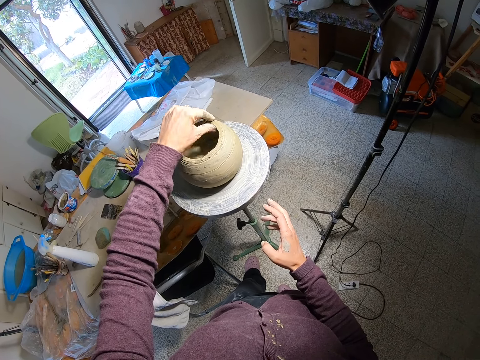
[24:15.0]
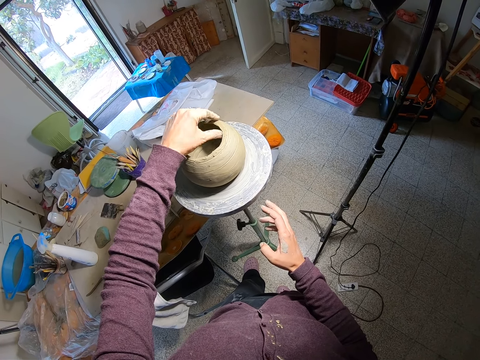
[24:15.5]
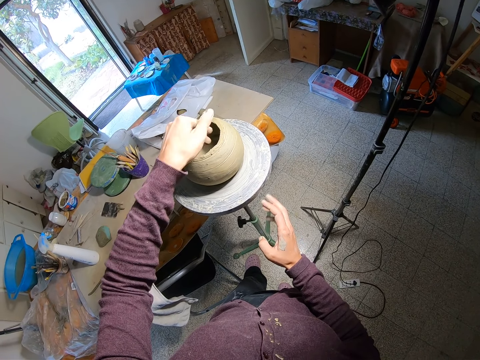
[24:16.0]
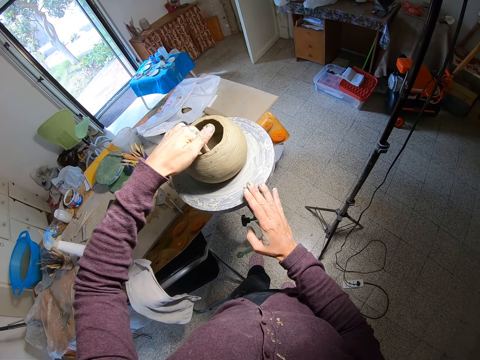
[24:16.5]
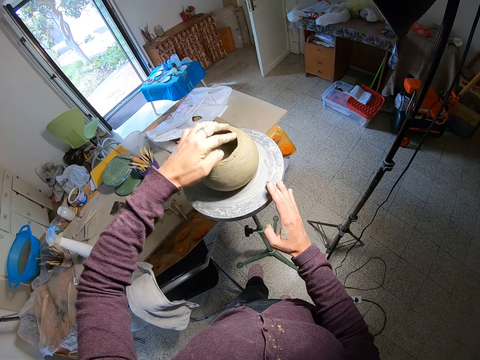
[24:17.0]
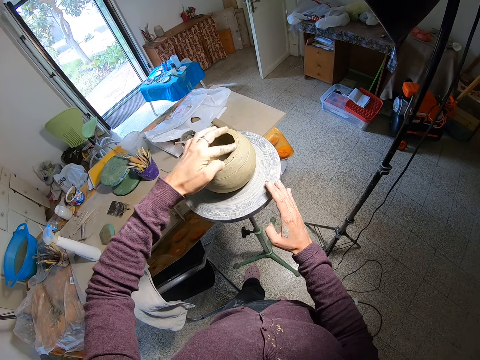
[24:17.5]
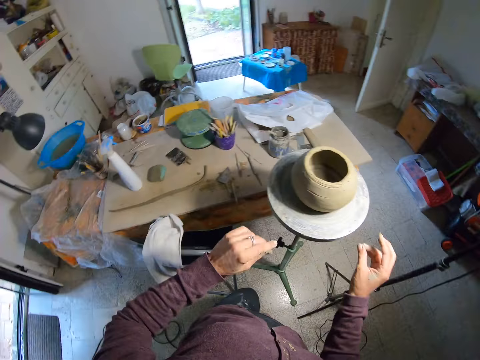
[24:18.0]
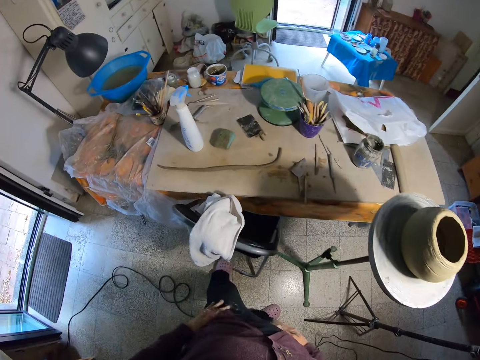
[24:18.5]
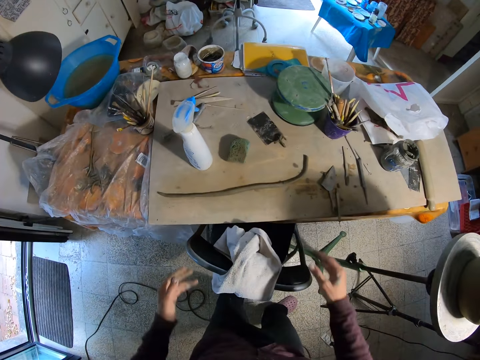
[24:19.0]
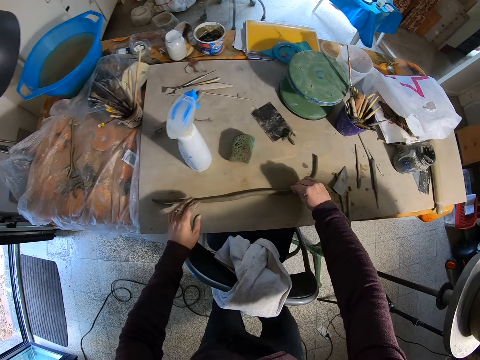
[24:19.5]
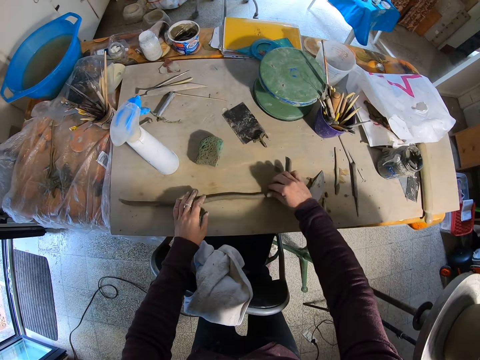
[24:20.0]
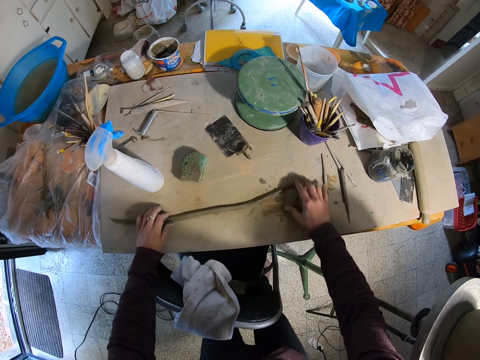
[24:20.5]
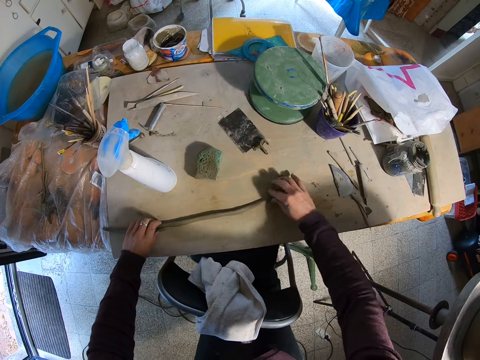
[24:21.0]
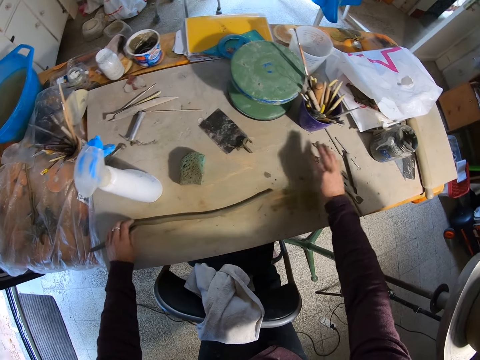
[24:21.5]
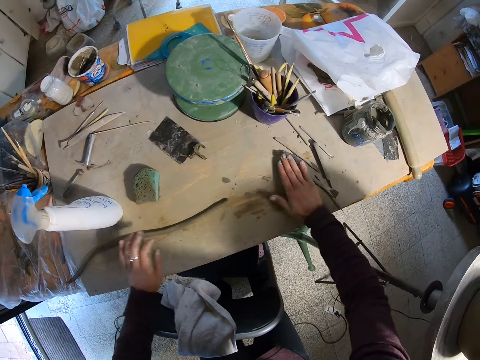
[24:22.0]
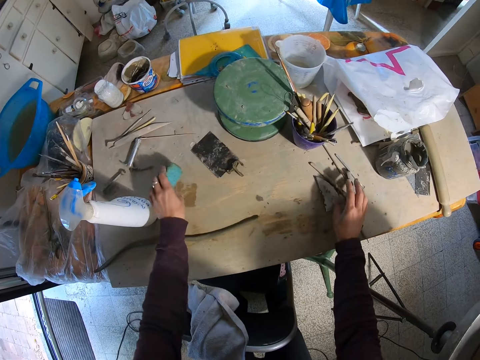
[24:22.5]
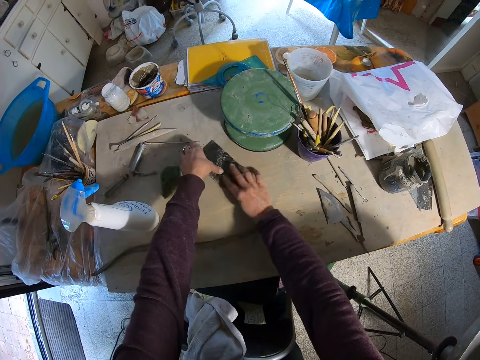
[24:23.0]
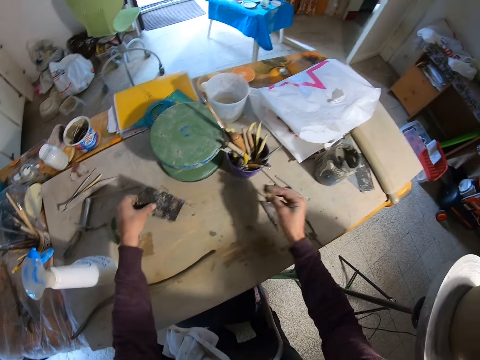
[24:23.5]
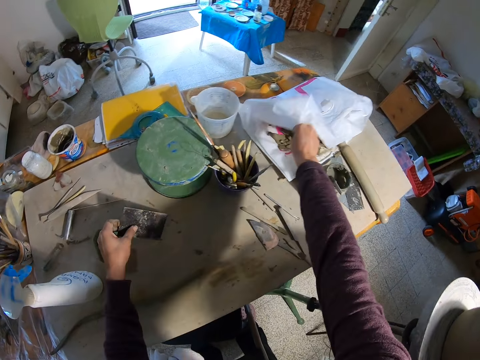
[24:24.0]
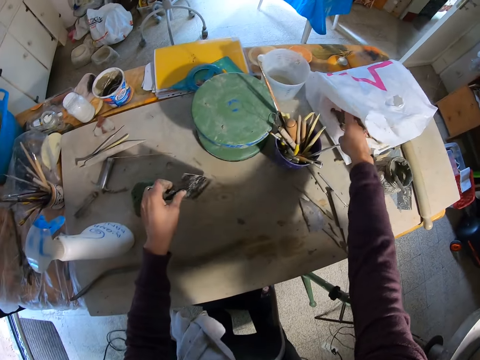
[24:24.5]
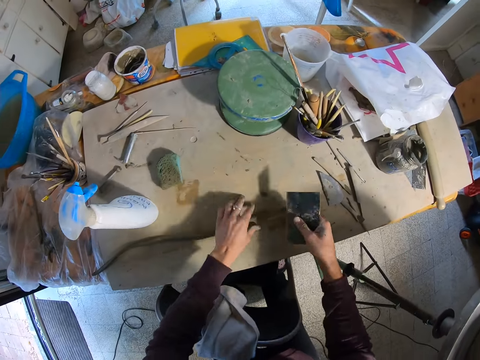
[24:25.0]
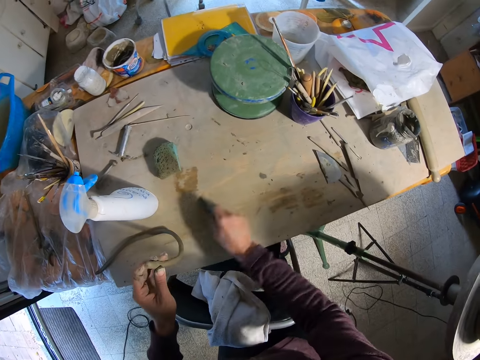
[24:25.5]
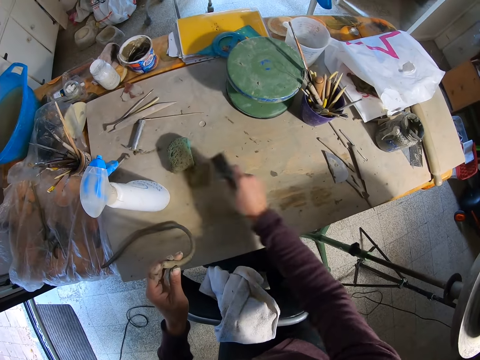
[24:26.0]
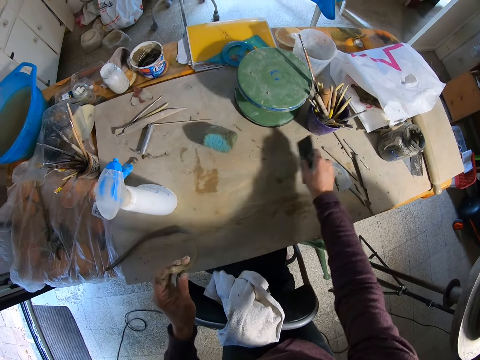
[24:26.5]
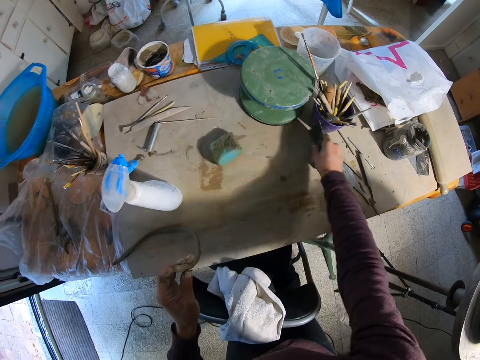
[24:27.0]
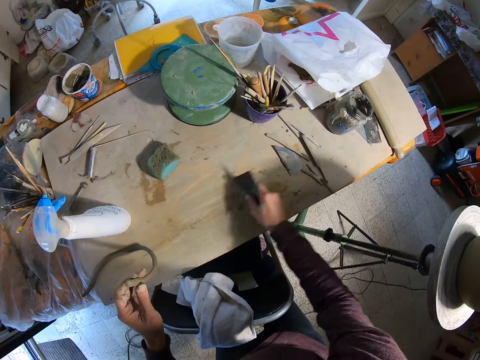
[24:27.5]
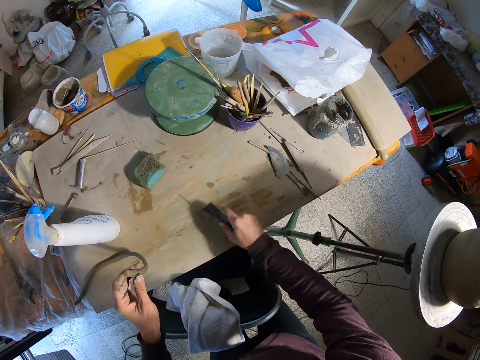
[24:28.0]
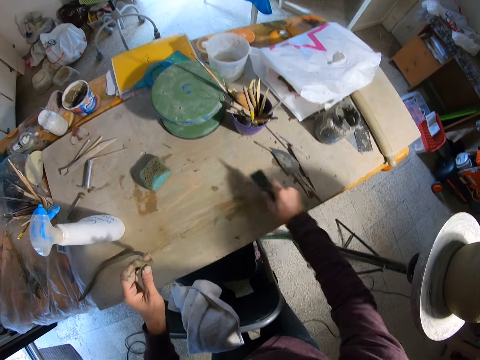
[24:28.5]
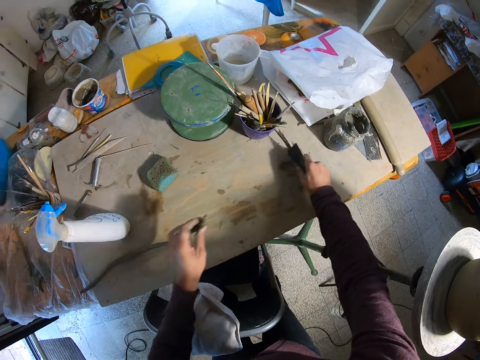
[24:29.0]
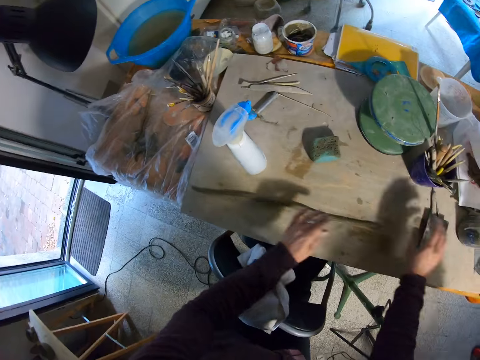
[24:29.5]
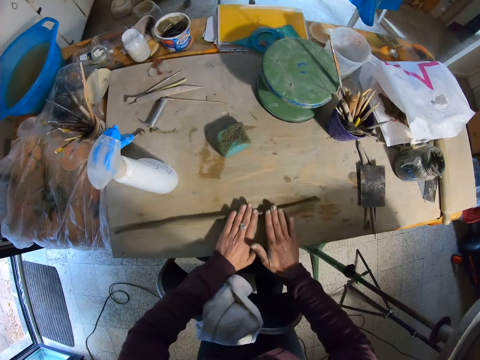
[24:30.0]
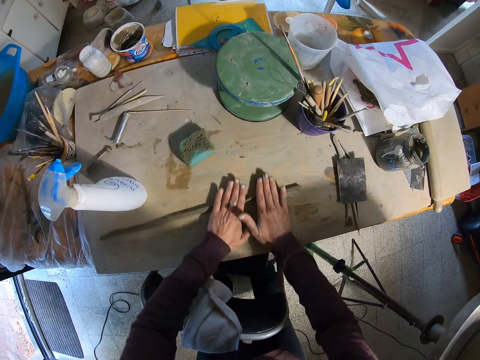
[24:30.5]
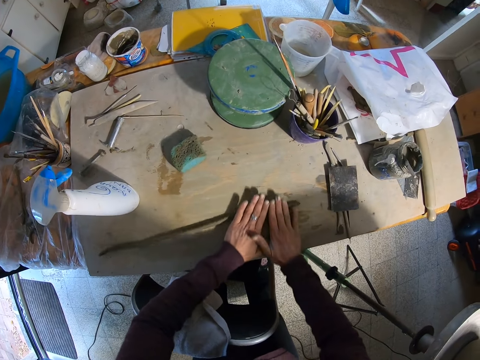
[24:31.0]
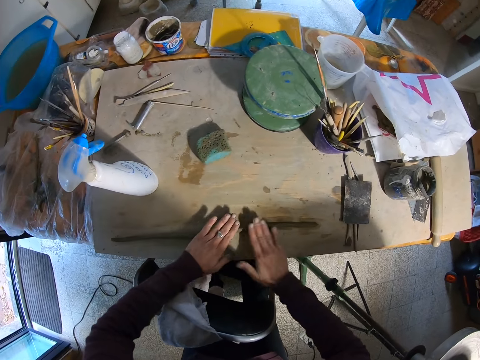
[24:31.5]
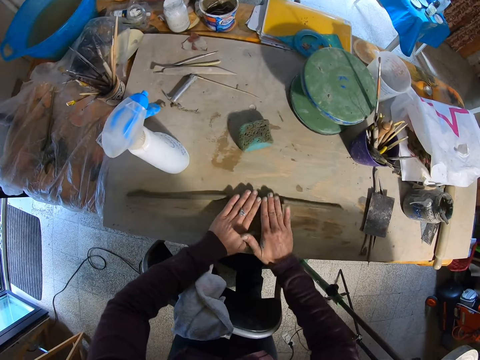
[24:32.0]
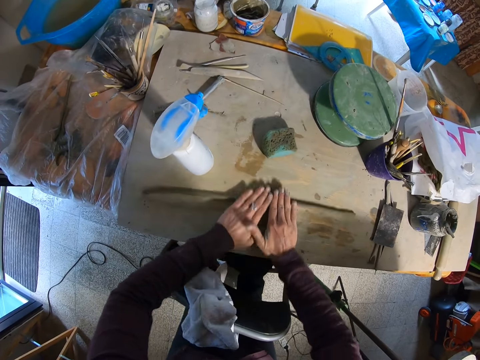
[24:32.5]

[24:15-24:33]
The camera wearer turns the pottery wheel with her right hand. She smoothens the item with her left hand. She wipes her hand on a cloth. She holds pottery material with both hands. She straightens a clay mold on the table with both hands. She moves a pottery tool on the table. She touches the pottery material. She wipes the table with her left hand. She picks a sponge from the table with her left hand. She moves a tool. She drops the sponge on the table with her left hand. She picks a tool from the table with her left hand. She picks a rib from the table with her left hand. She picks material from the table. She lifts paper. She drops the tool on a paper bag on the table with her right hand. She passes the rib from her left hand to her right hand. She moves the pottery material. She raises the end of the clay mold with her left hand. She cleans the table. She scrapes the table with the rib in her right hand. She drops the pottery material. She drops the tool. She places the end of the clay mold on the table with her left hand. She rolls the clay mold on the table with both hands.

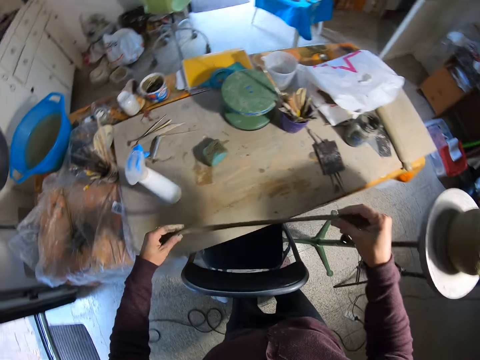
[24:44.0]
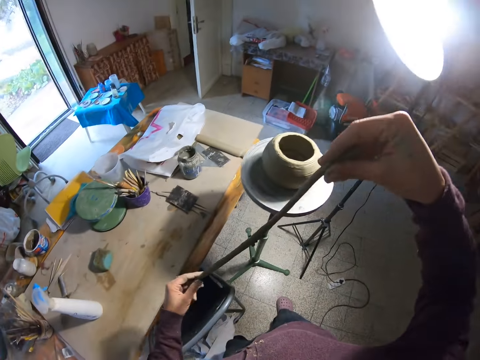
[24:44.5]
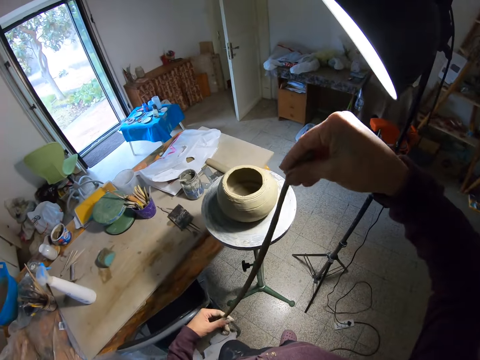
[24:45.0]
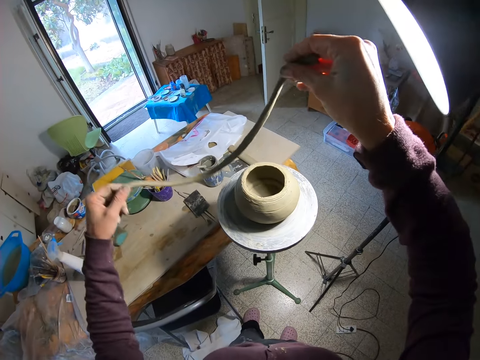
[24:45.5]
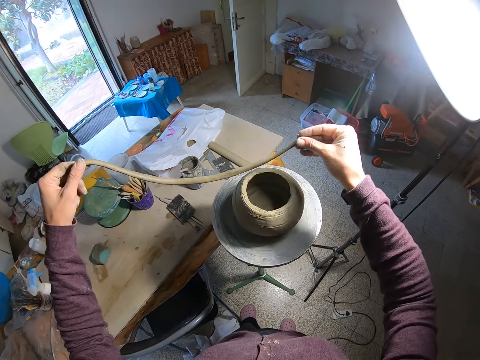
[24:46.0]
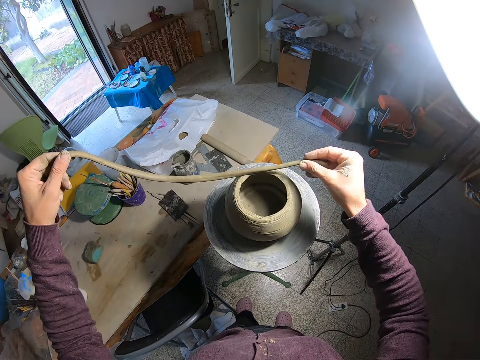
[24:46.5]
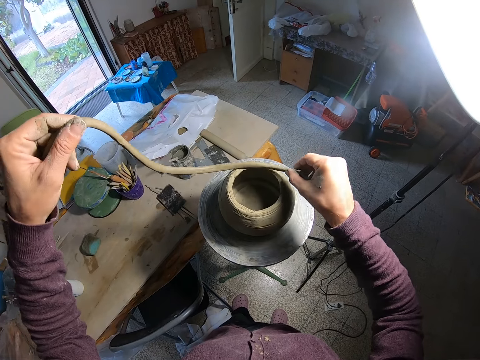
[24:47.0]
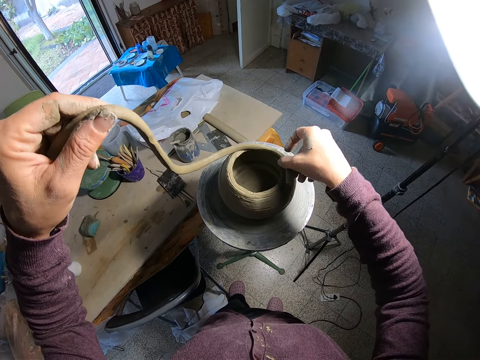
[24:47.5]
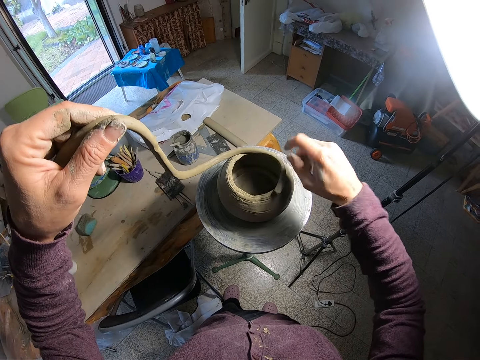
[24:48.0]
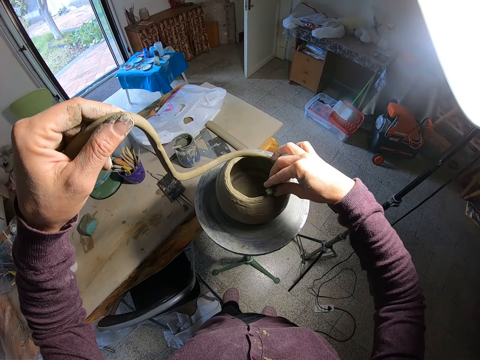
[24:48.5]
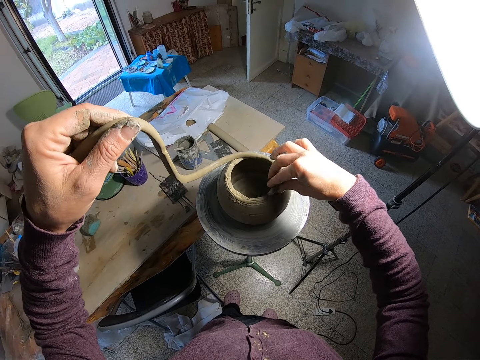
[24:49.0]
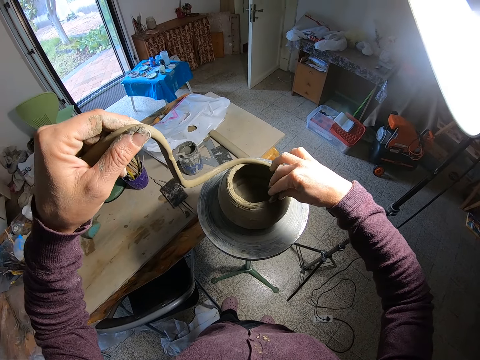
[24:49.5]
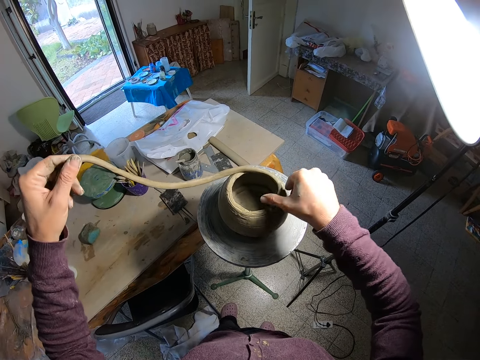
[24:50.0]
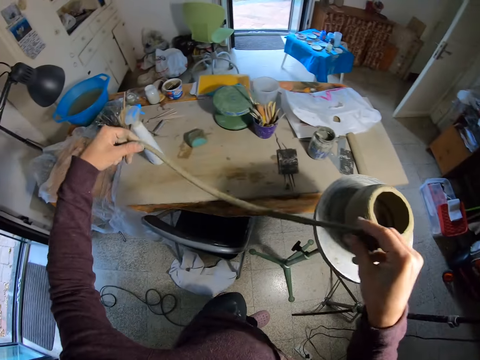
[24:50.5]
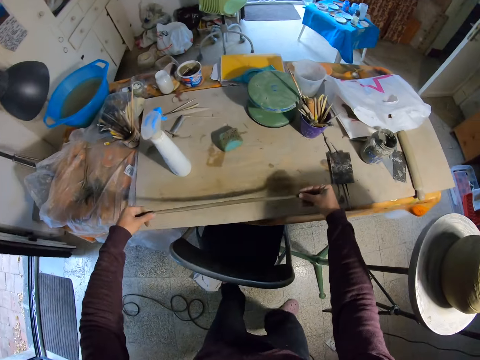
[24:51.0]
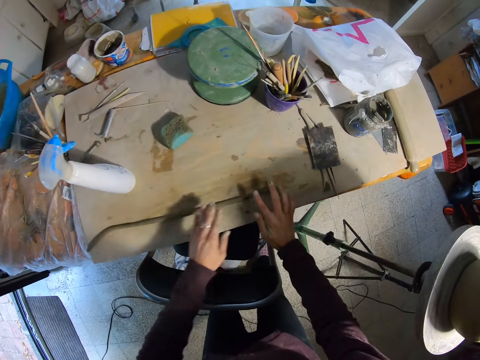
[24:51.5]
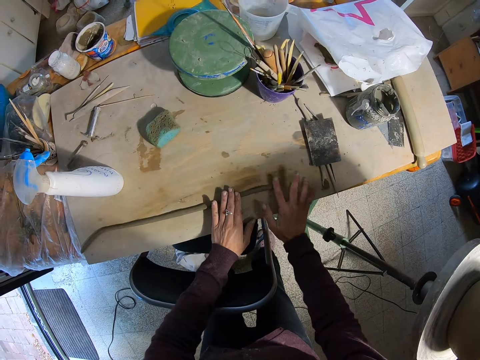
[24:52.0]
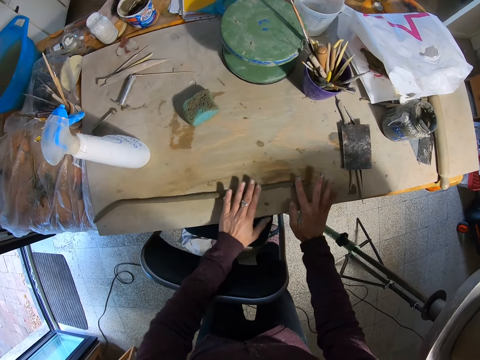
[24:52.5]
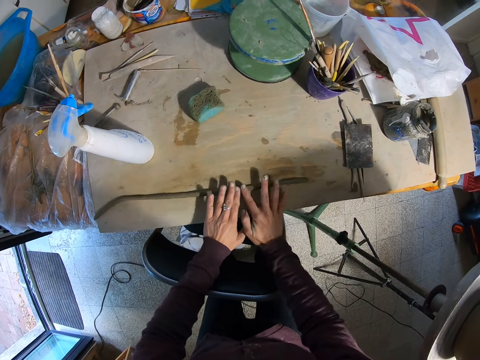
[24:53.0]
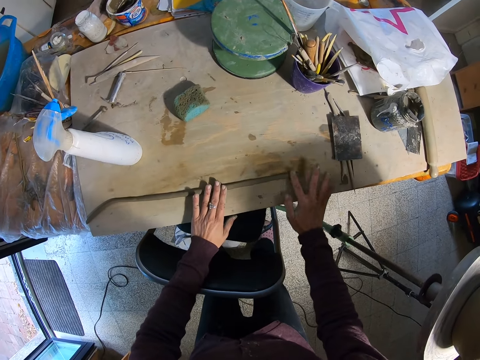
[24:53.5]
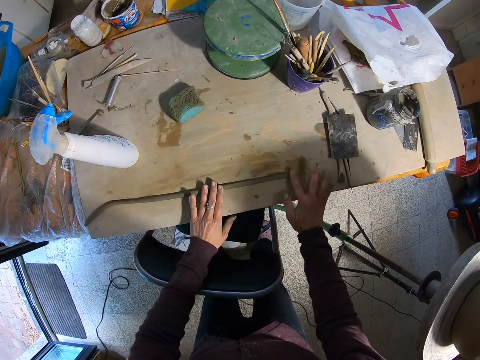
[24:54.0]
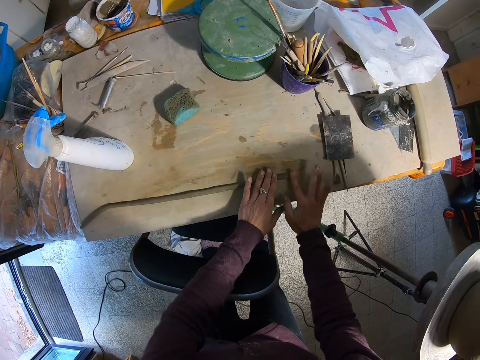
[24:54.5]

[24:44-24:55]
The camera wearer picks the clay mold from the table with both hands. She places the molded material on the item. She taps the top of the clay mold on the pottery wheel with the clay mold in her hands. She removes the clay mold from the top of the clay mold on the pottery wheel with both hands. She drops the clay mold on the table with both hands. She straightens the clay mold on the table with both hands.
